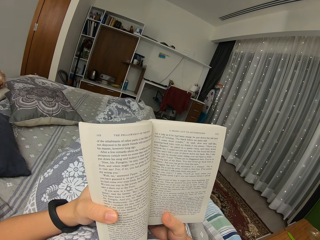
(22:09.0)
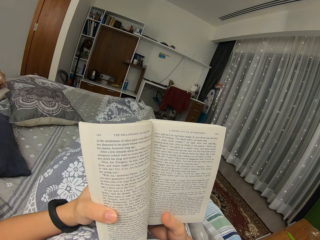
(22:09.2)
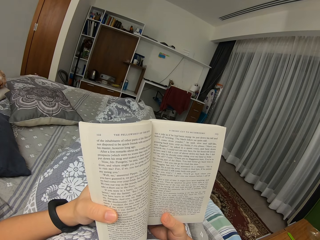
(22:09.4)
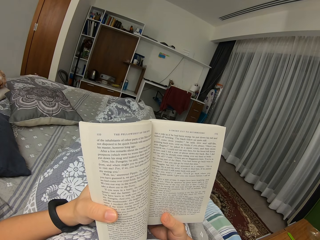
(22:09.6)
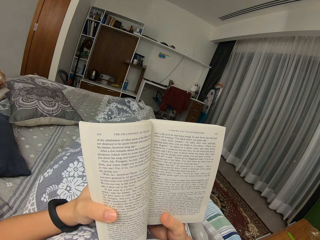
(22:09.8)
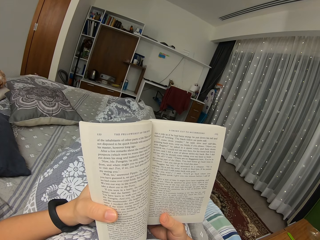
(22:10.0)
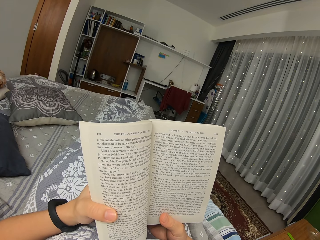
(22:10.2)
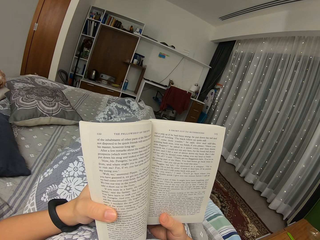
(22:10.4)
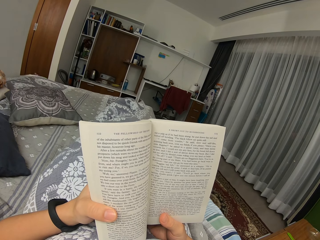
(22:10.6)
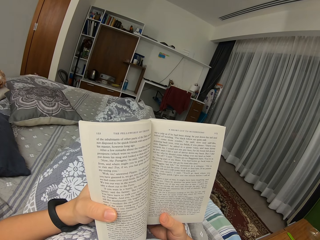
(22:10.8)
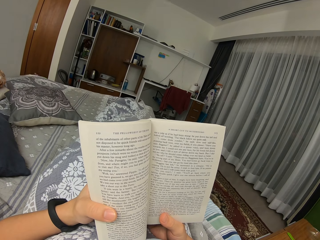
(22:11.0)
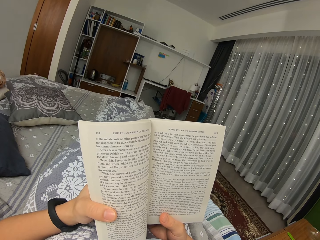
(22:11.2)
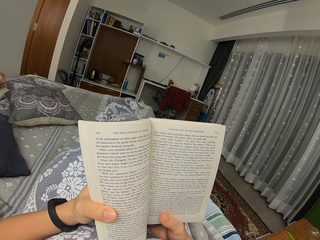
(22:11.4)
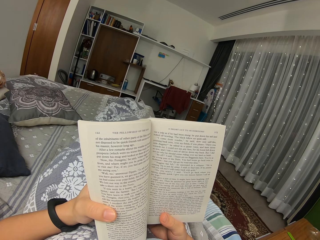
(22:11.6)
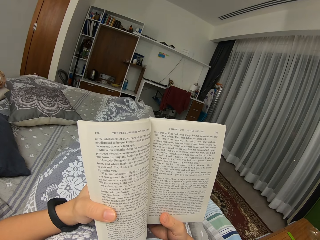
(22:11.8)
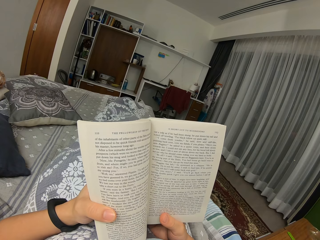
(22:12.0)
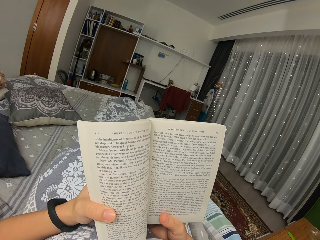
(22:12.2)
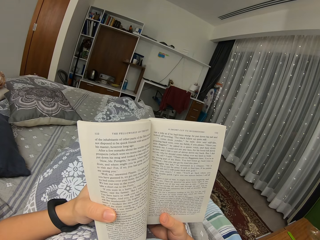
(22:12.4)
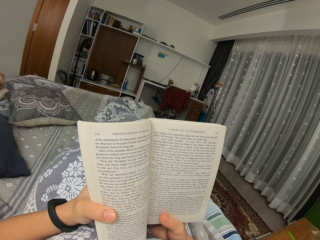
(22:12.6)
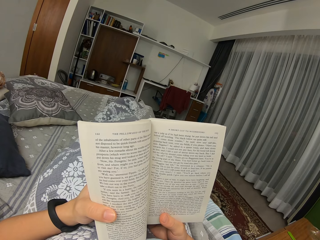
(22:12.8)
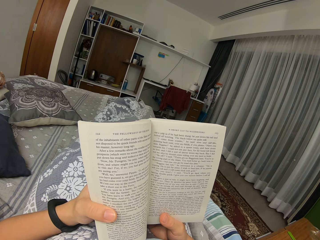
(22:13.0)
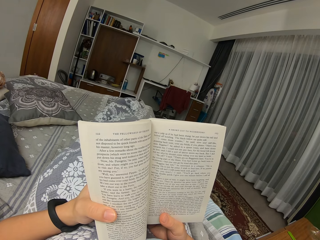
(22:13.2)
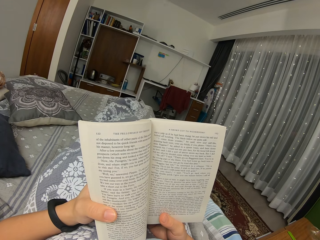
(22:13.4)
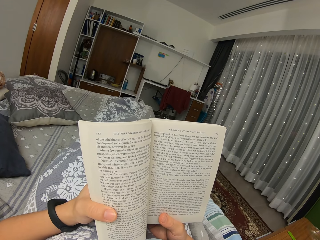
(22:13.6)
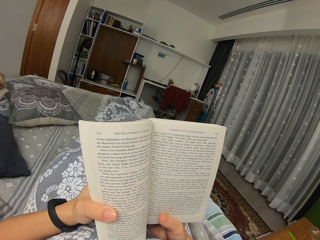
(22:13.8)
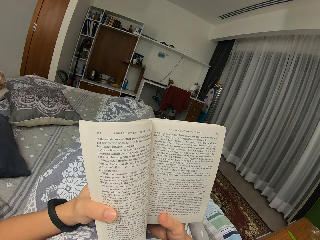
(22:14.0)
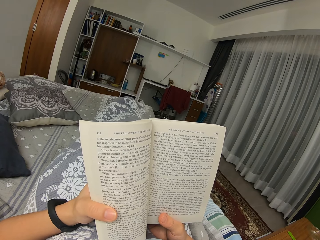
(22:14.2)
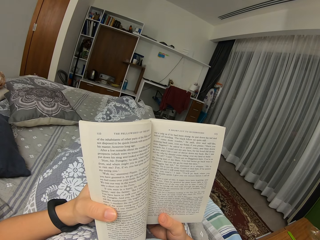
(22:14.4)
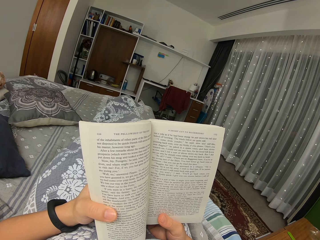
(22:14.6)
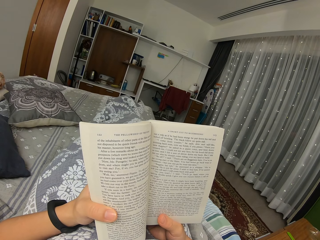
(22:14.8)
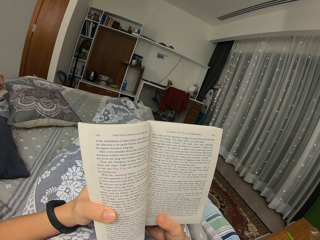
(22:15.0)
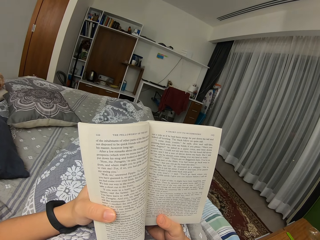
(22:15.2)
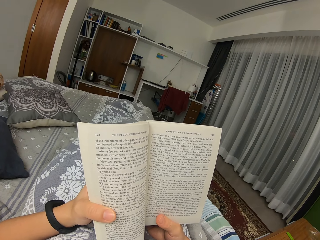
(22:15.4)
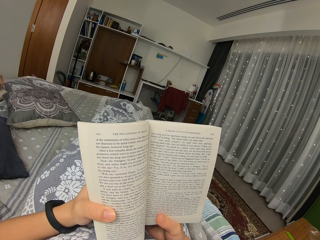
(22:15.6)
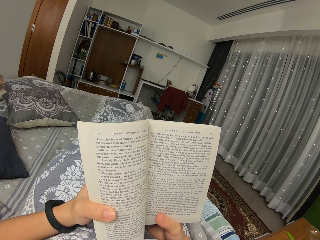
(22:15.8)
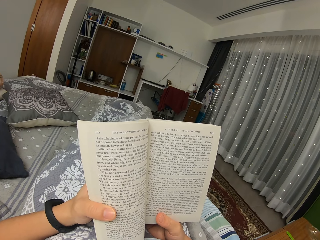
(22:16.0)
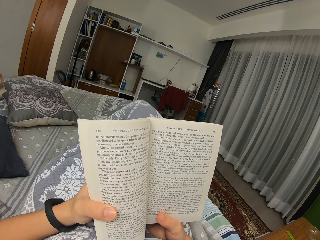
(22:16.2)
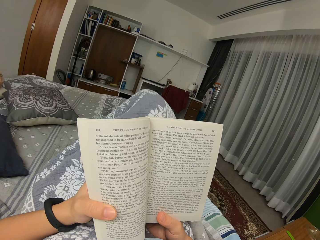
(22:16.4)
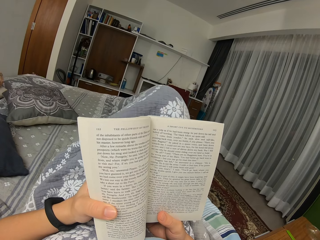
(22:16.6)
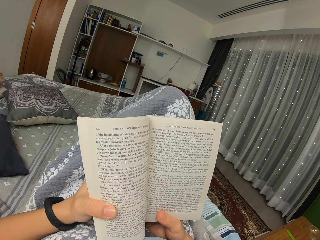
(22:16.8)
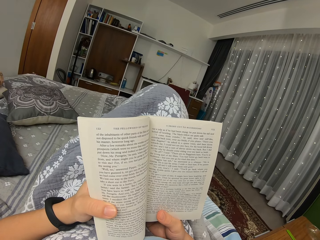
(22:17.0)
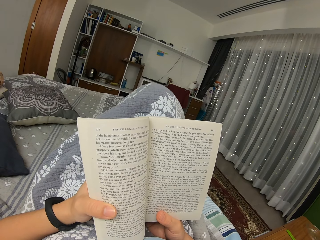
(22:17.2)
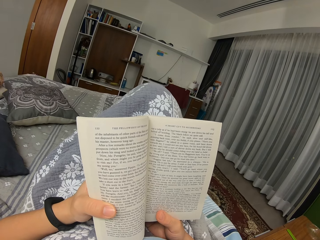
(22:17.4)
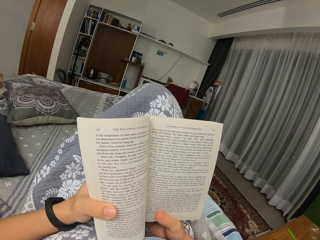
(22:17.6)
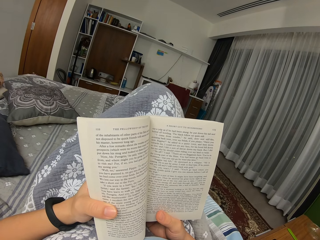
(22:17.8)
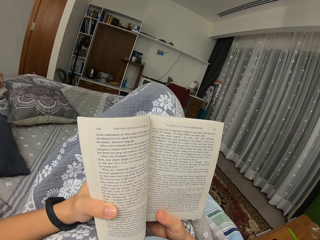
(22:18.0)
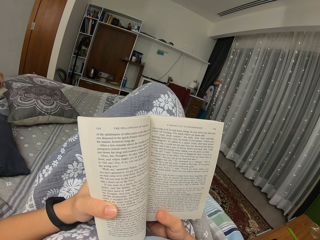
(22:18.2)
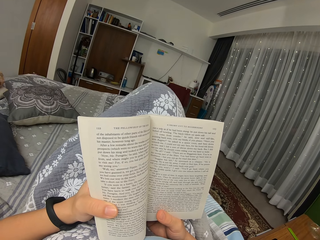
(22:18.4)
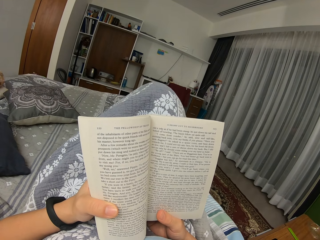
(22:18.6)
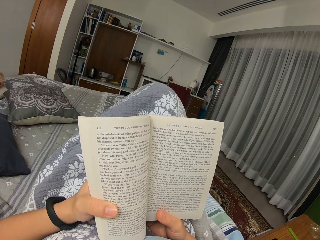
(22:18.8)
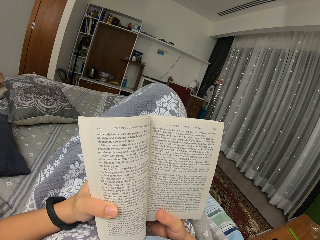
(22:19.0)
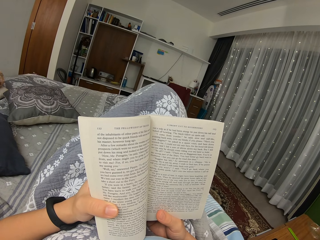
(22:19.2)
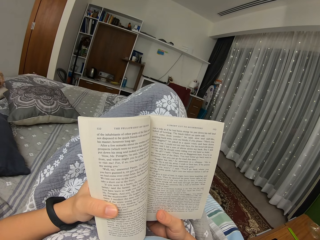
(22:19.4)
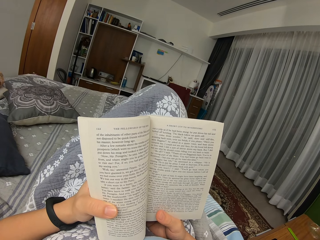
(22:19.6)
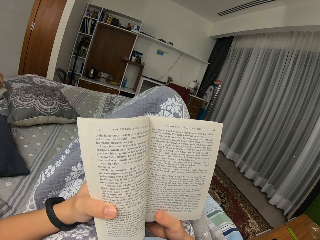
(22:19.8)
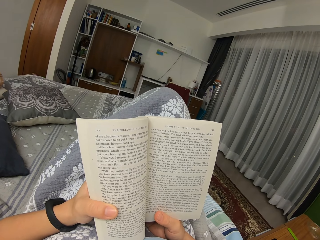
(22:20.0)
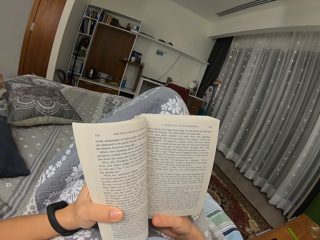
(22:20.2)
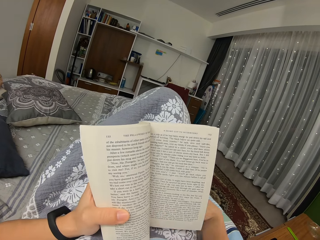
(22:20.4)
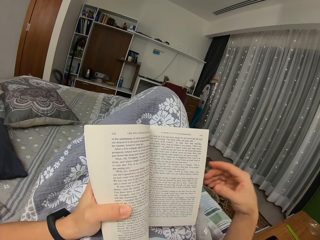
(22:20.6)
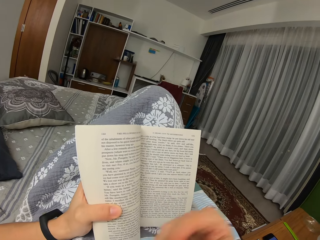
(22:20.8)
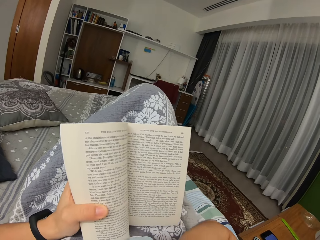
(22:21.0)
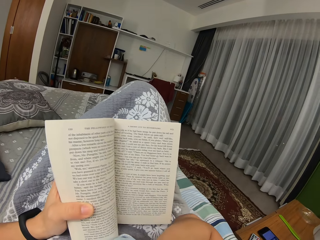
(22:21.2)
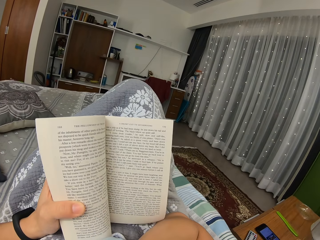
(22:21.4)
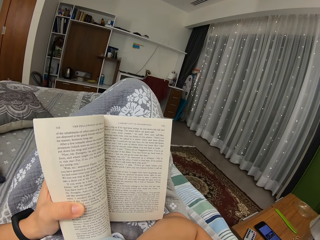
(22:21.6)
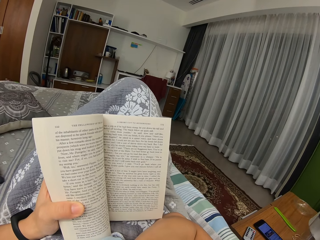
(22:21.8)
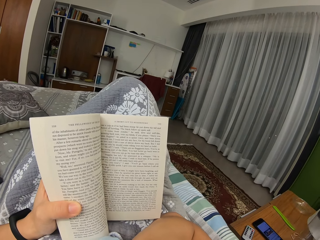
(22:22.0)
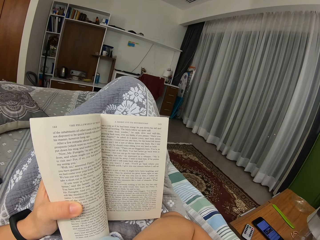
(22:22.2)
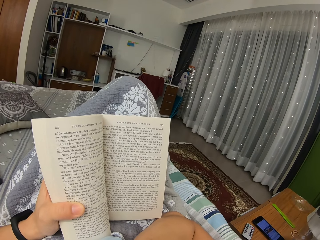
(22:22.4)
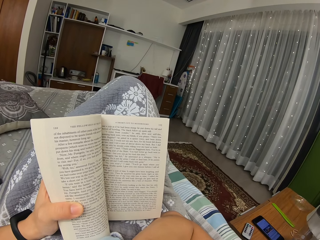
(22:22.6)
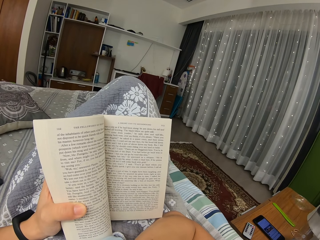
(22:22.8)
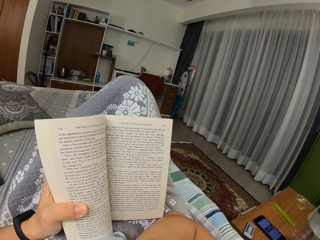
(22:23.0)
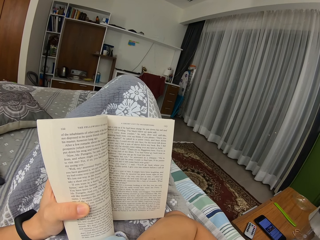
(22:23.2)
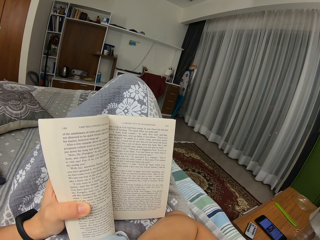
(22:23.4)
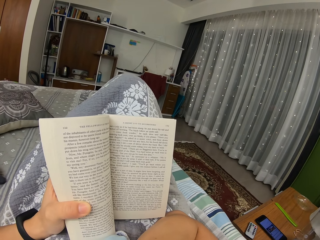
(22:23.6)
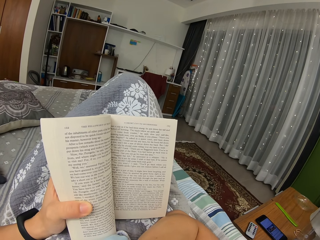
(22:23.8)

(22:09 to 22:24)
The camera wearer moves a leg. They lift the leg. They move the leg. They move an arm. They touch the face with the right hand. They read the book.

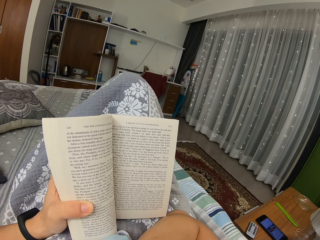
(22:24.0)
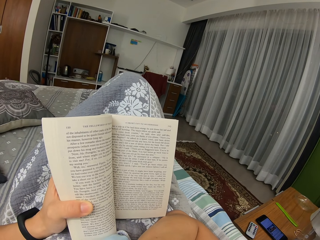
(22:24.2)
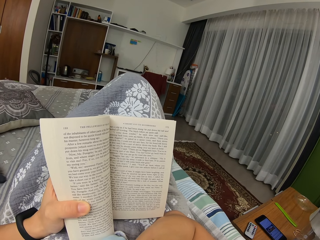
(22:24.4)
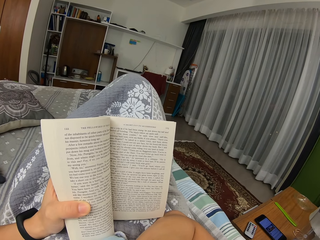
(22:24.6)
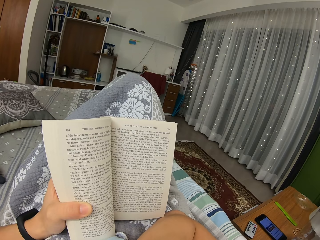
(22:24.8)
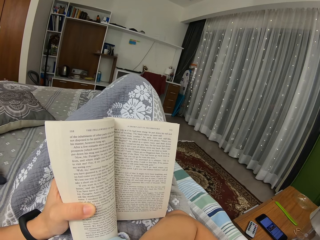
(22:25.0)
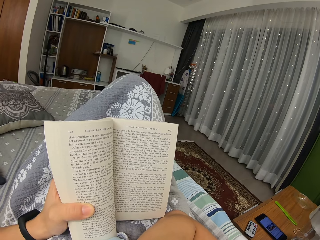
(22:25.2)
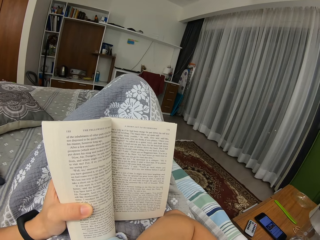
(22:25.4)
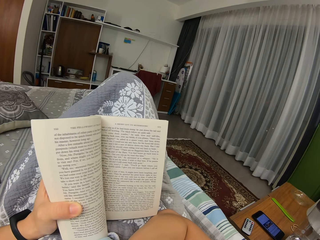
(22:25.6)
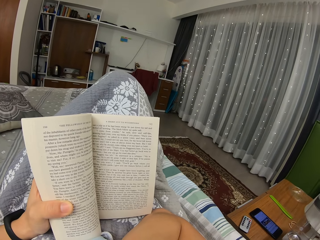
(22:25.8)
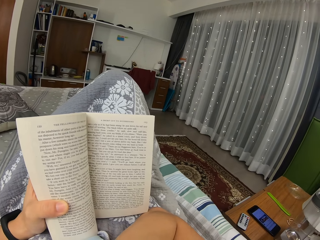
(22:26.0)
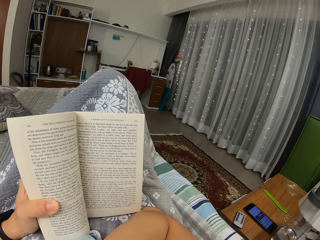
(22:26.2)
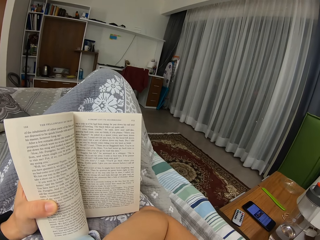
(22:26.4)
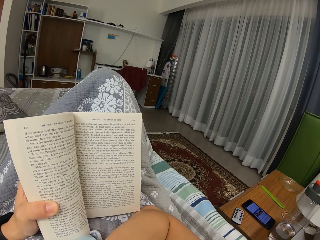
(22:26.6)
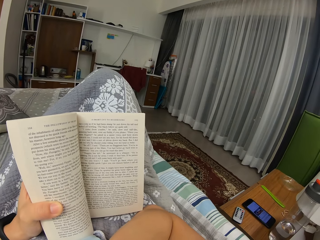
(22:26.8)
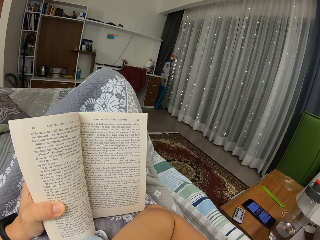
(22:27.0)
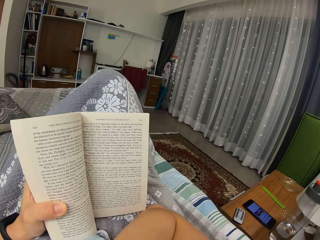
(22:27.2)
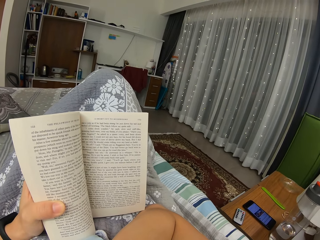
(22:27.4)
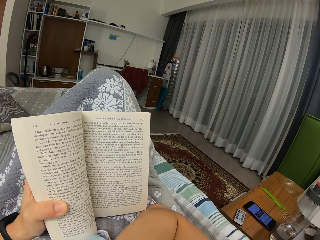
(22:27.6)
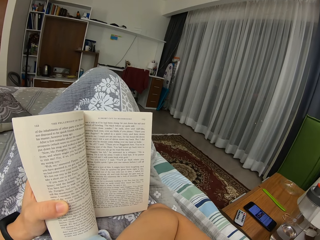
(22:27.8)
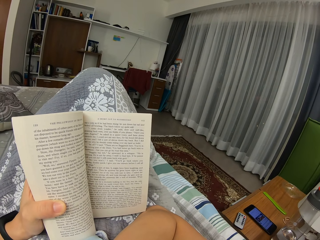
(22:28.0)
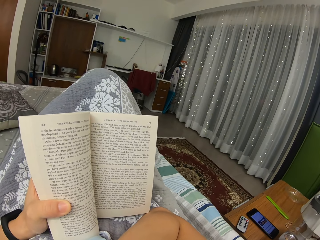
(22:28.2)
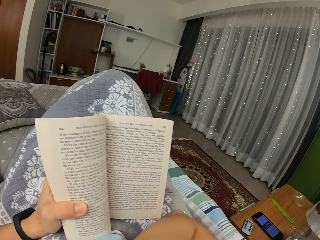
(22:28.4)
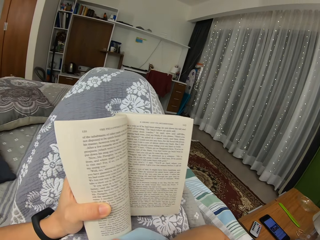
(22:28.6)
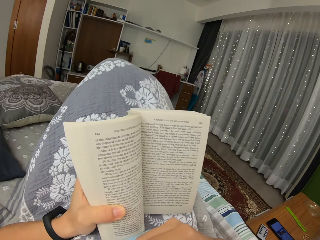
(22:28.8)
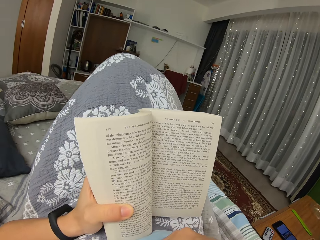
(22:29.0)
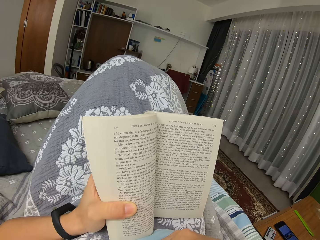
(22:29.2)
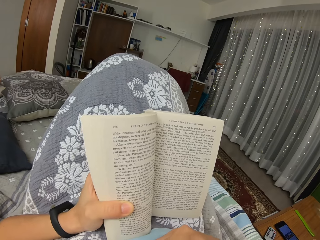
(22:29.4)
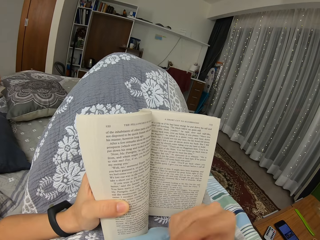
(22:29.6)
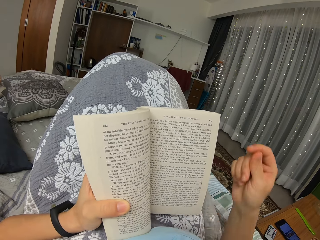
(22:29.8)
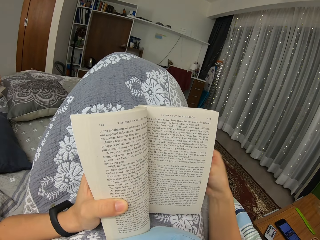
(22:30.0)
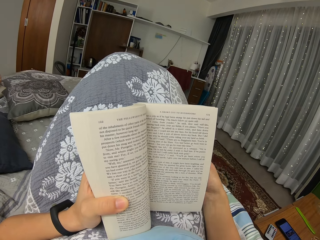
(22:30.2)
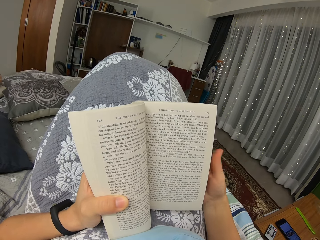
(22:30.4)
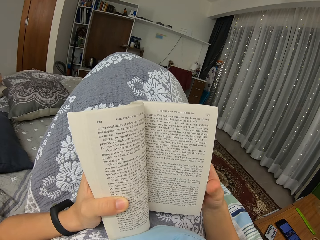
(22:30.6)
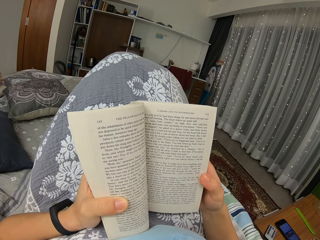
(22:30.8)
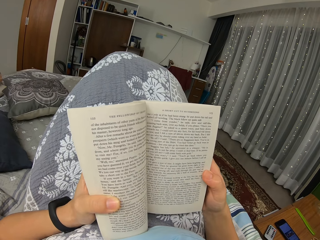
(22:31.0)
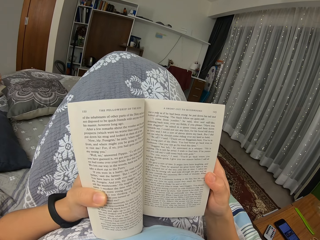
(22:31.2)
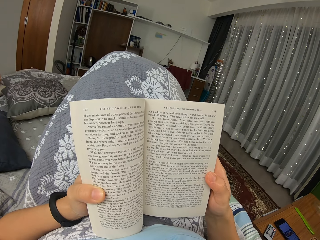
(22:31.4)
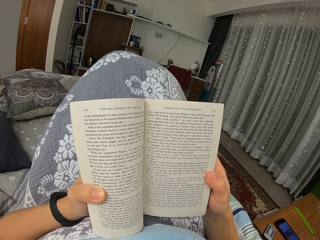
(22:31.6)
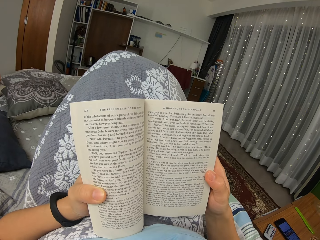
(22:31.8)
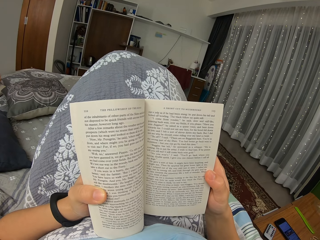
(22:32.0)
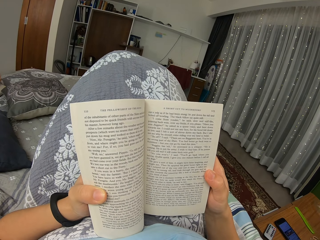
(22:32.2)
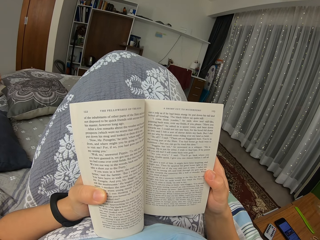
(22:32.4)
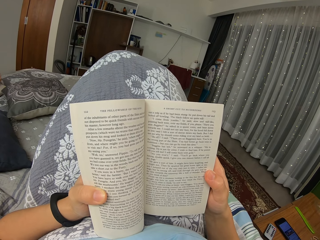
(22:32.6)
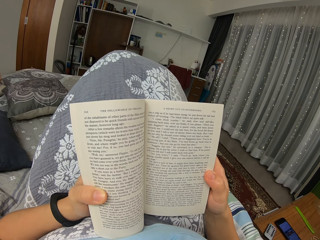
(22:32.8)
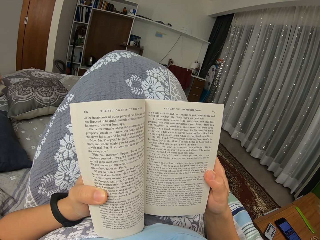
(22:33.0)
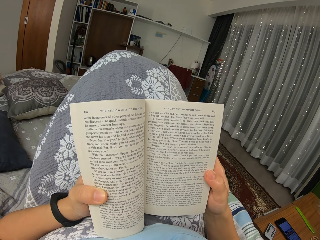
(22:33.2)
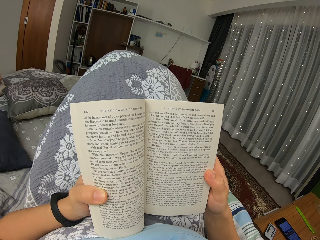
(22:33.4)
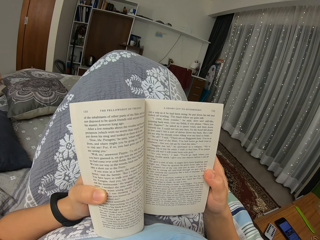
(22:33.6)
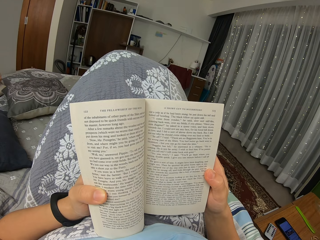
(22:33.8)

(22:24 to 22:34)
The camera wearer moves a leg. They hold the book.
